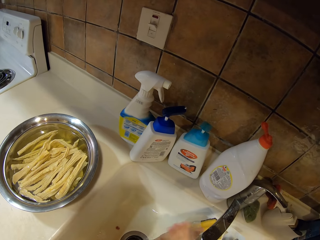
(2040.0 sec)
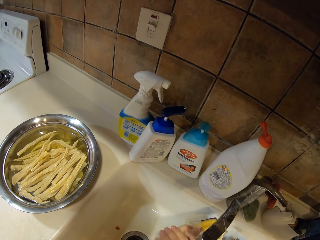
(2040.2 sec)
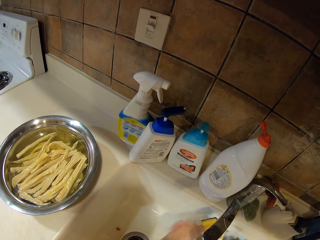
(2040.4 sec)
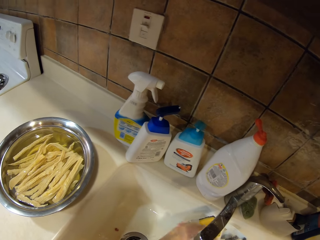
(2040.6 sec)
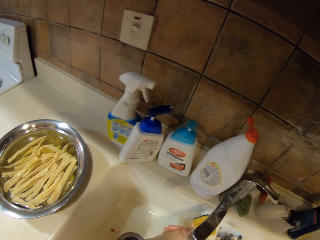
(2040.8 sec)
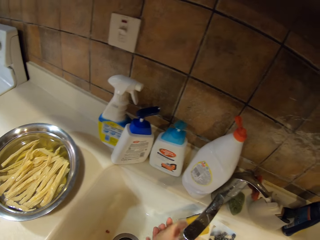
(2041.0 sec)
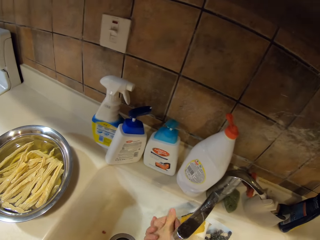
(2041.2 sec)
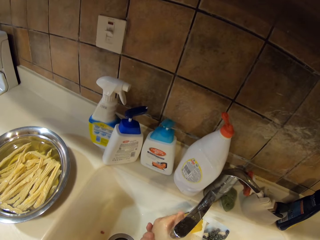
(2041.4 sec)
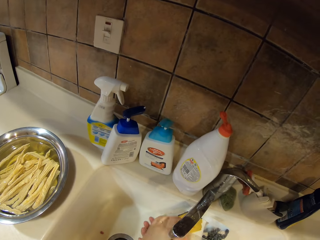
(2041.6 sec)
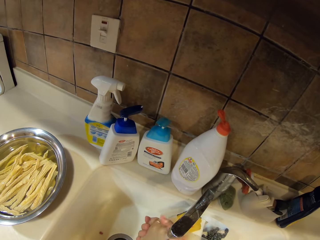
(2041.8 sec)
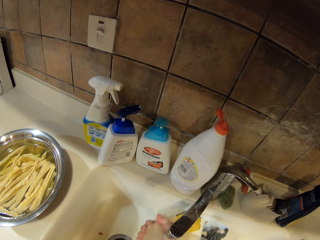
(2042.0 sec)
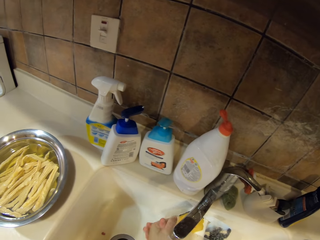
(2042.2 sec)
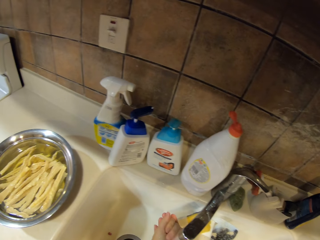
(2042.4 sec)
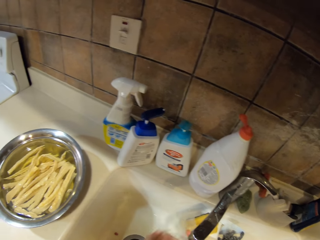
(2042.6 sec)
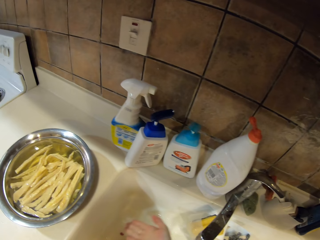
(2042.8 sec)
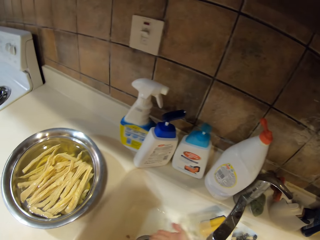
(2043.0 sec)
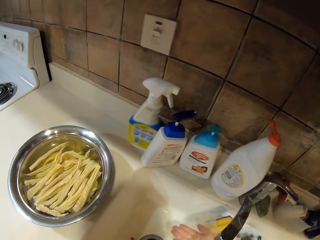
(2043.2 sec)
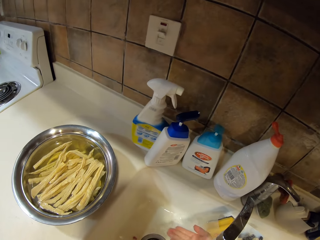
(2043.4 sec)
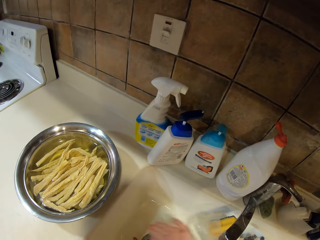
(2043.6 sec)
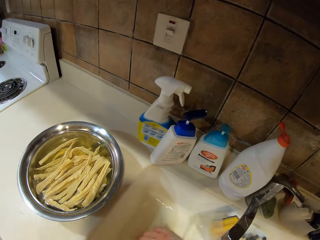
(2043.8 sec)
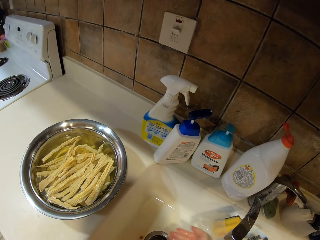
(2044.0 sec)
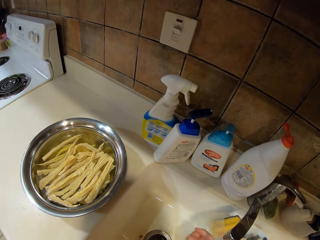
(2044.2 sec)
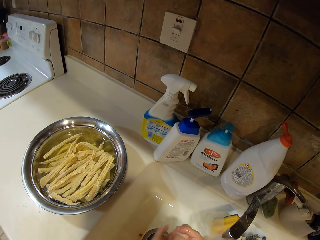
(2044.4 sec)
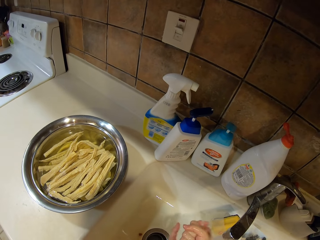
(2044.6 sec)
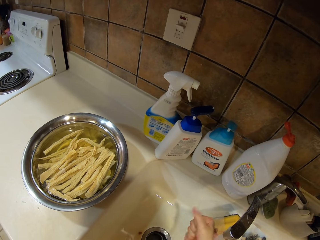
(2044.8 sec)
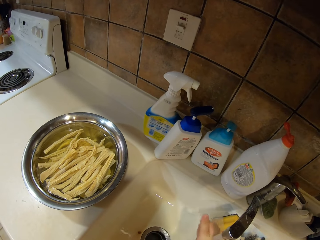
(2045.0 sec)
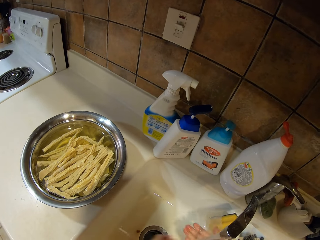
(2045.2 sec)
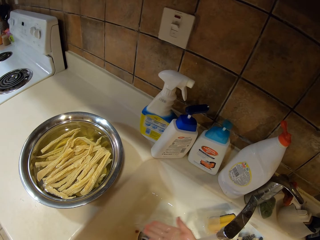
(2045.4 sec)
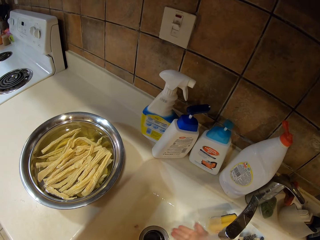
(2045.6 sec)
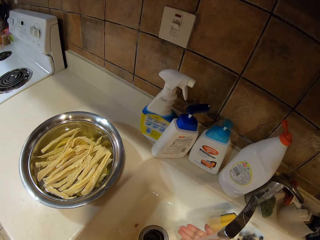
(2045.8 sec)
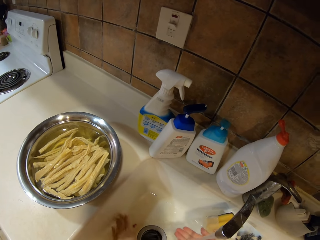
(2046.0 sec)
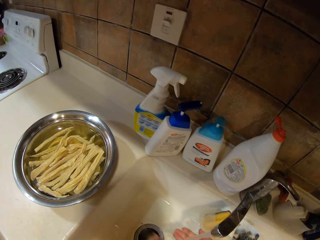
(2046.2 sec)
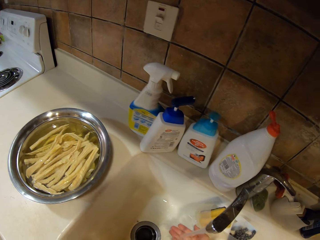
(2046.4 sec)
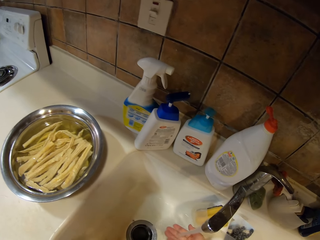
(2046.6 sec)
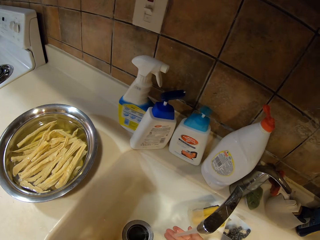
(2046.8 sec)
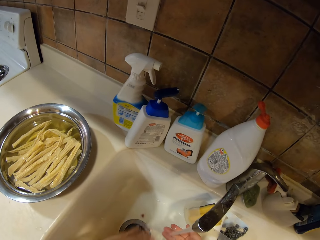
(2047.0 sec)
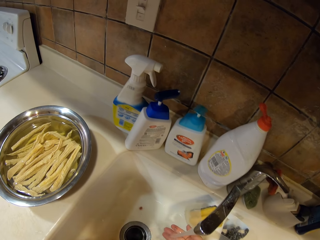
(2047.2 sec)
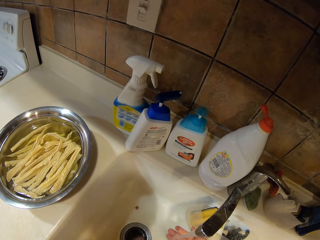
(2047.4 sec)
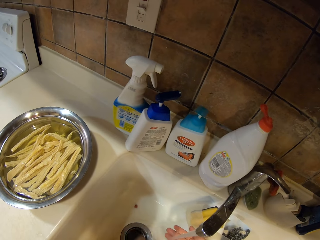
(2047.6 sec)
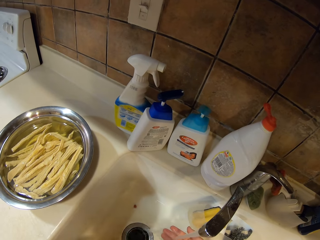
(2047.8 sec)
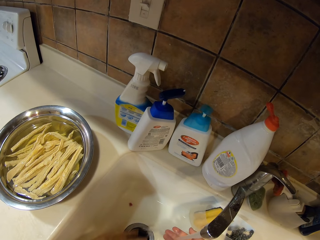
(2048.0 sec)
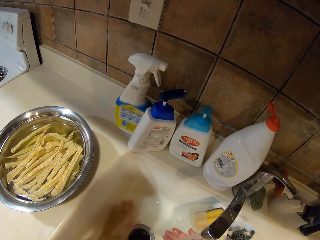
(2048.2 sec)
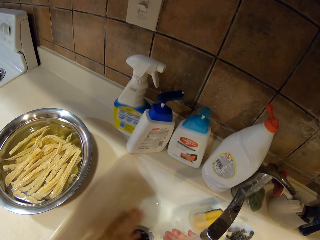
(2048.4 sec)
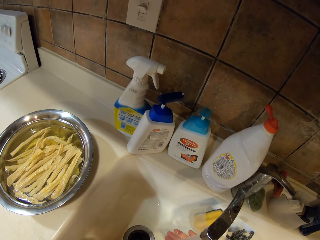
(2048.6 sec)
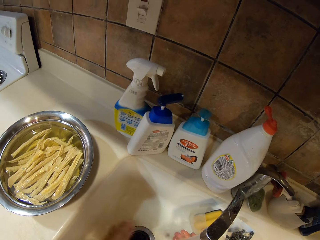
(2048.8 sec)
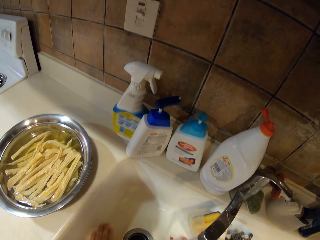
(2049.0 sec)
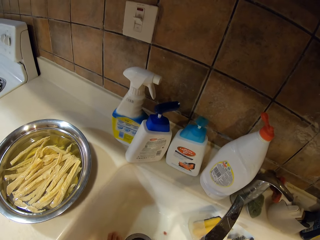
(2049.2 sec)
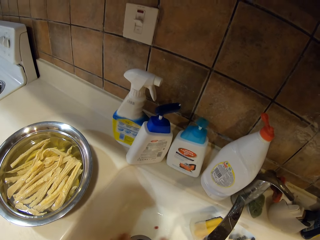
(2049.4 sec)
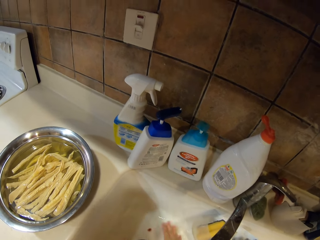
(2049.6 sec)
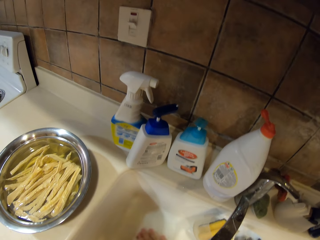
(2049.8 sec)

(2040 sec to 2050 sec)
The camera wearer washes hands. They clean the sink.

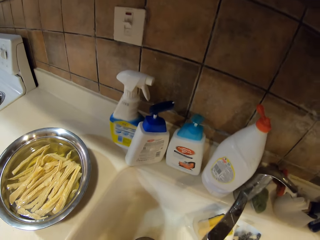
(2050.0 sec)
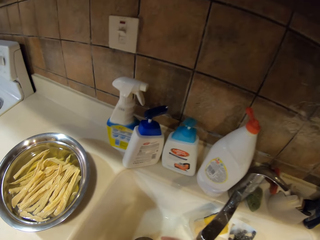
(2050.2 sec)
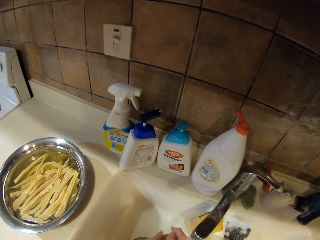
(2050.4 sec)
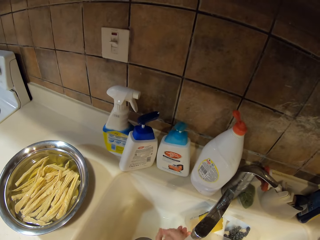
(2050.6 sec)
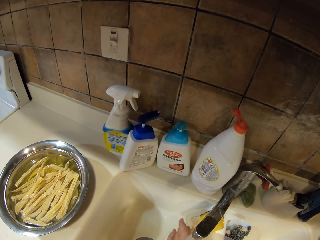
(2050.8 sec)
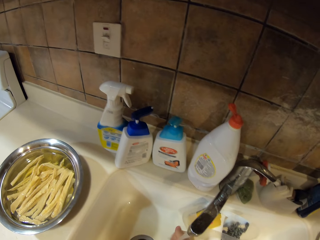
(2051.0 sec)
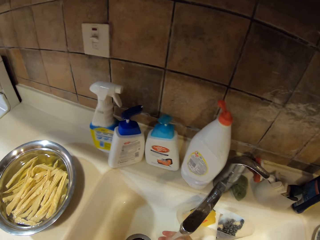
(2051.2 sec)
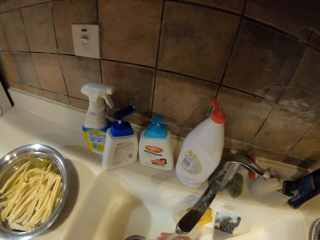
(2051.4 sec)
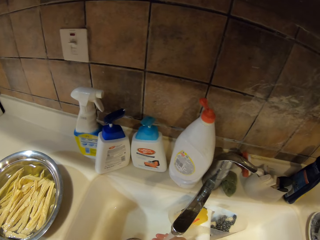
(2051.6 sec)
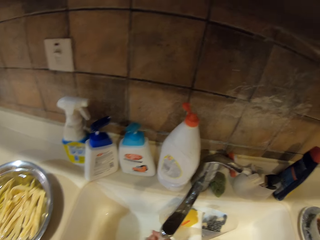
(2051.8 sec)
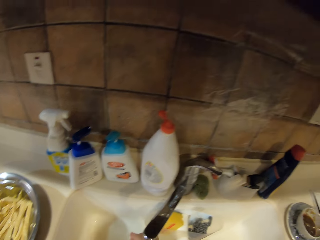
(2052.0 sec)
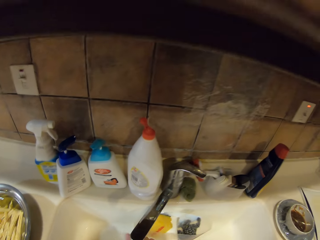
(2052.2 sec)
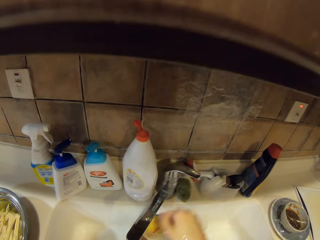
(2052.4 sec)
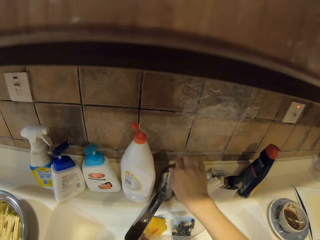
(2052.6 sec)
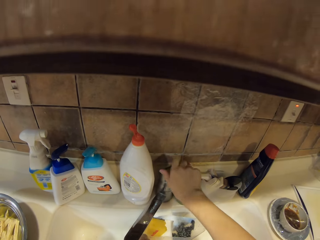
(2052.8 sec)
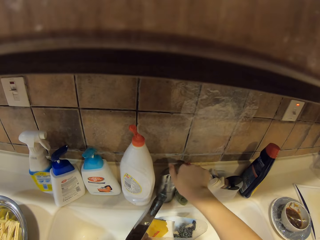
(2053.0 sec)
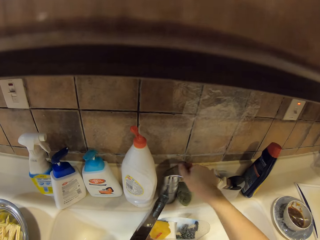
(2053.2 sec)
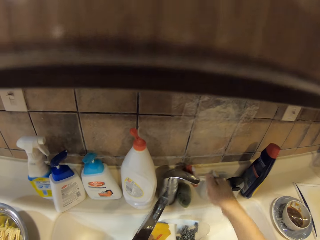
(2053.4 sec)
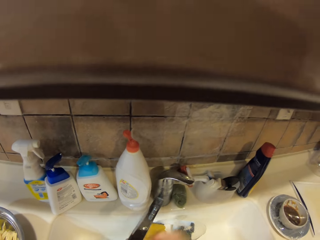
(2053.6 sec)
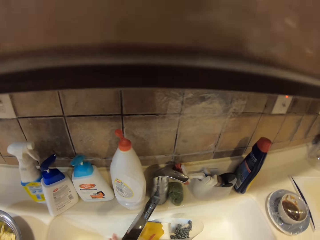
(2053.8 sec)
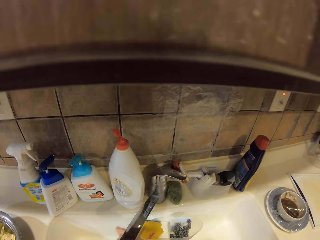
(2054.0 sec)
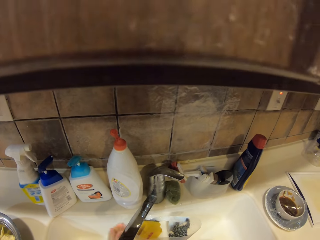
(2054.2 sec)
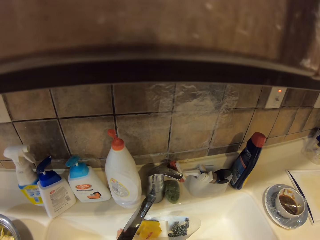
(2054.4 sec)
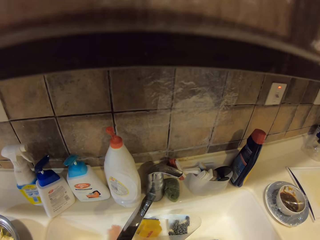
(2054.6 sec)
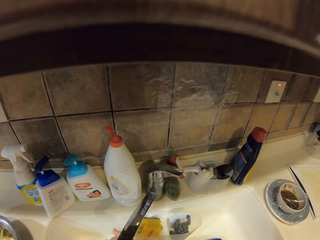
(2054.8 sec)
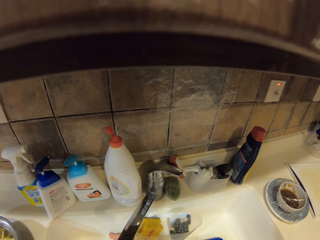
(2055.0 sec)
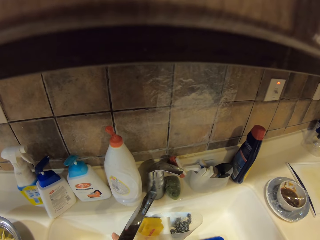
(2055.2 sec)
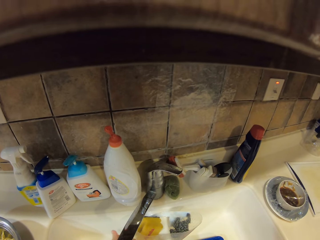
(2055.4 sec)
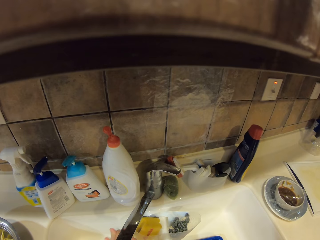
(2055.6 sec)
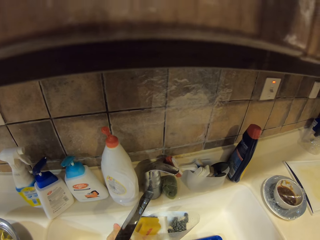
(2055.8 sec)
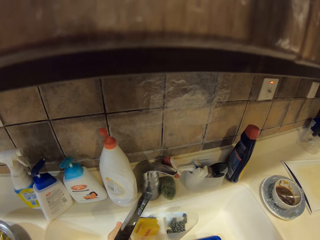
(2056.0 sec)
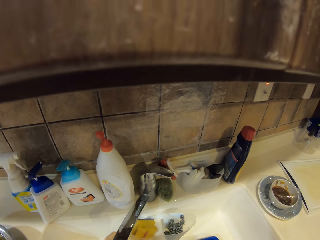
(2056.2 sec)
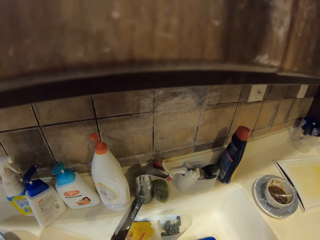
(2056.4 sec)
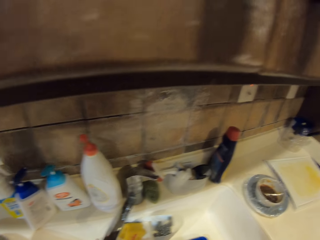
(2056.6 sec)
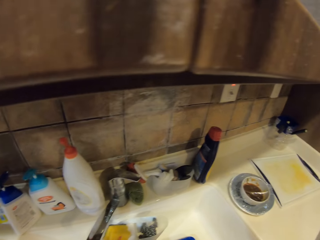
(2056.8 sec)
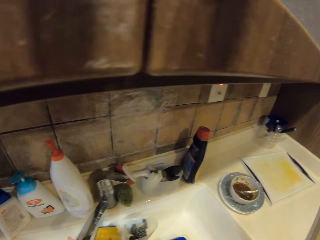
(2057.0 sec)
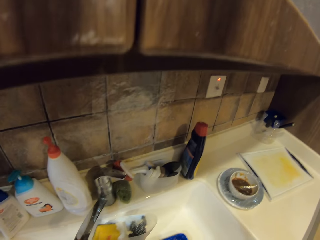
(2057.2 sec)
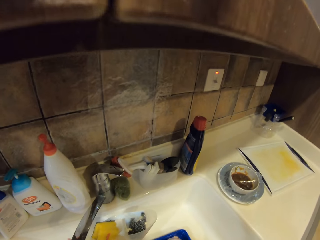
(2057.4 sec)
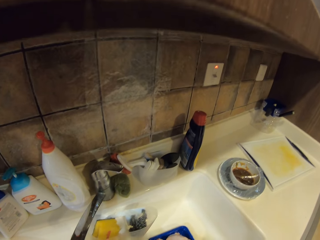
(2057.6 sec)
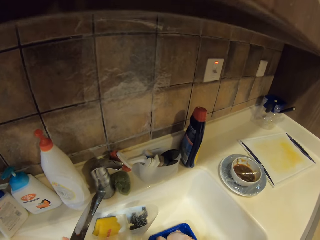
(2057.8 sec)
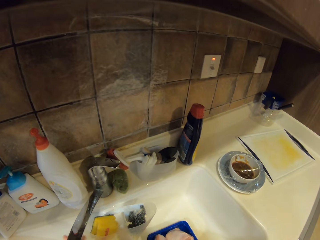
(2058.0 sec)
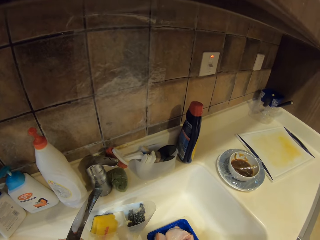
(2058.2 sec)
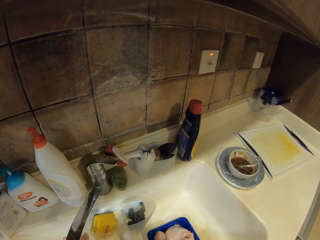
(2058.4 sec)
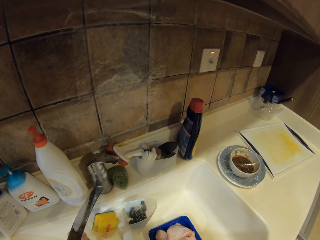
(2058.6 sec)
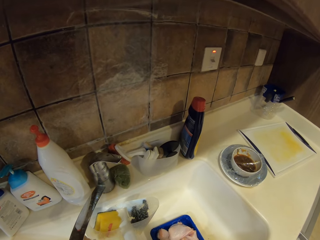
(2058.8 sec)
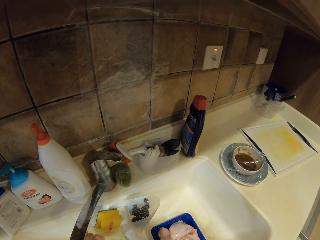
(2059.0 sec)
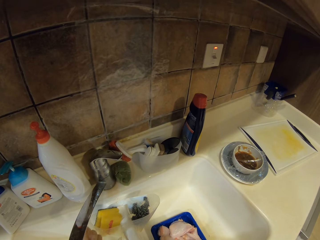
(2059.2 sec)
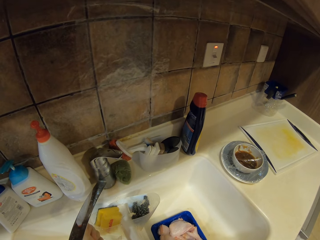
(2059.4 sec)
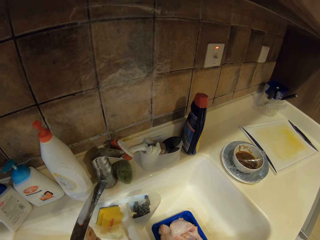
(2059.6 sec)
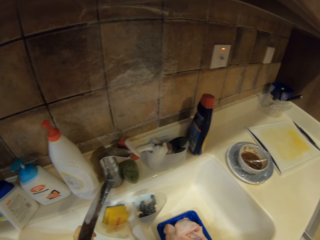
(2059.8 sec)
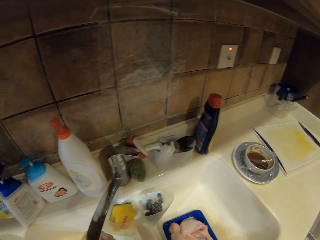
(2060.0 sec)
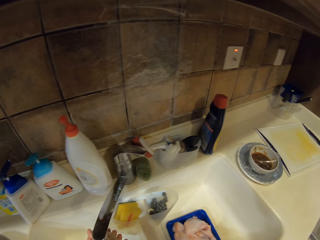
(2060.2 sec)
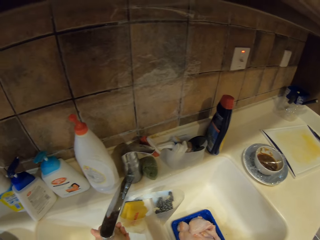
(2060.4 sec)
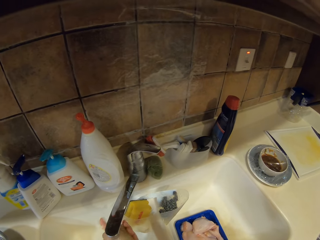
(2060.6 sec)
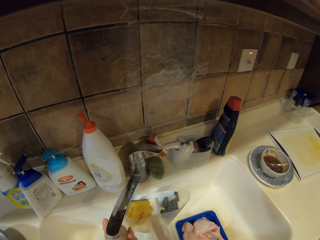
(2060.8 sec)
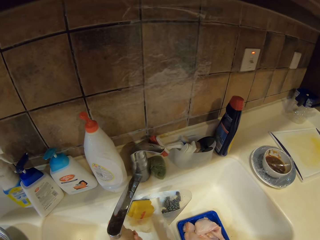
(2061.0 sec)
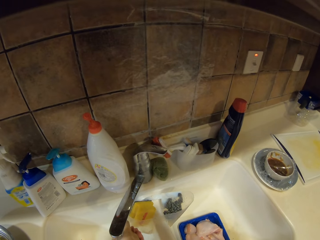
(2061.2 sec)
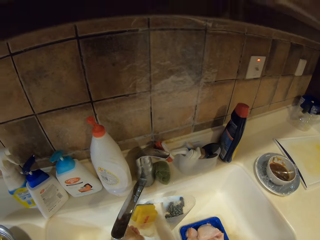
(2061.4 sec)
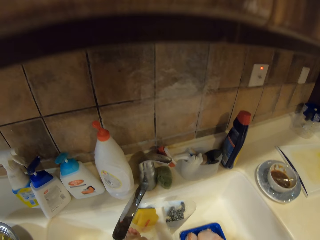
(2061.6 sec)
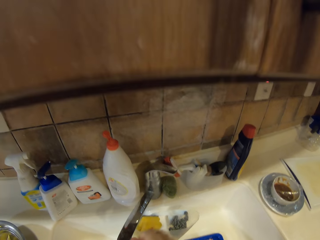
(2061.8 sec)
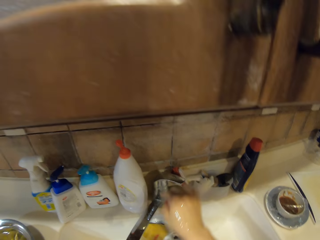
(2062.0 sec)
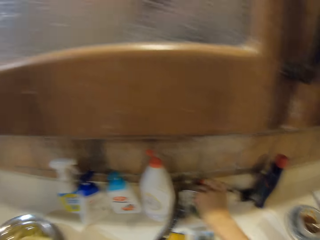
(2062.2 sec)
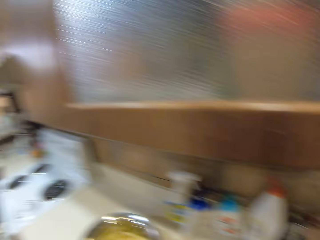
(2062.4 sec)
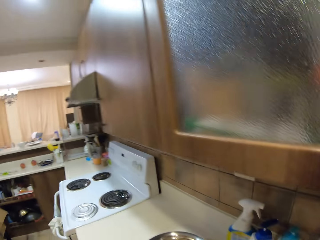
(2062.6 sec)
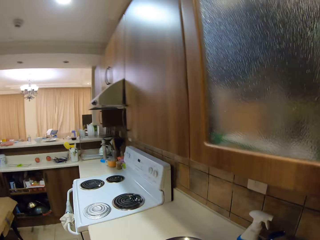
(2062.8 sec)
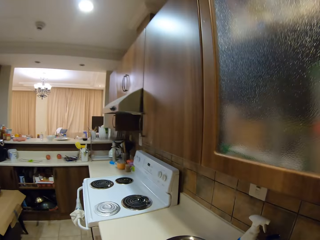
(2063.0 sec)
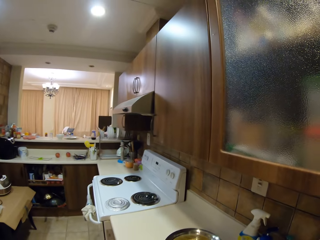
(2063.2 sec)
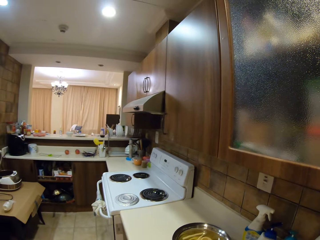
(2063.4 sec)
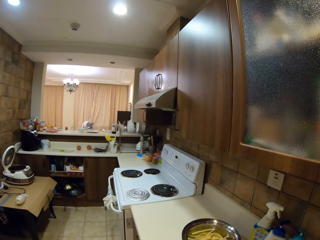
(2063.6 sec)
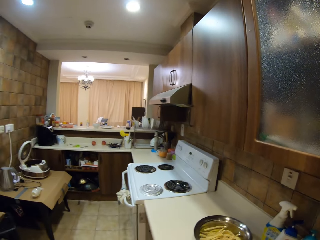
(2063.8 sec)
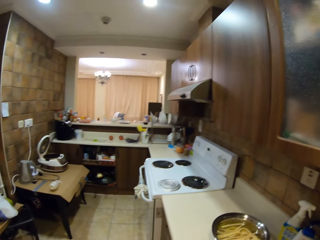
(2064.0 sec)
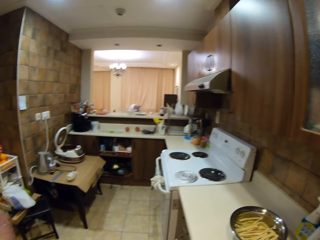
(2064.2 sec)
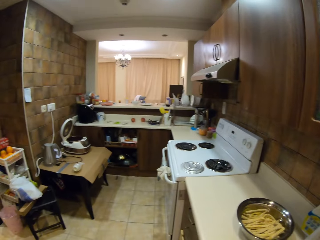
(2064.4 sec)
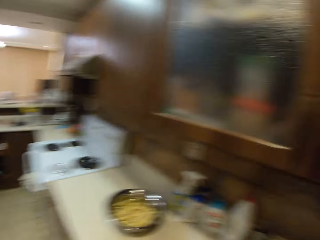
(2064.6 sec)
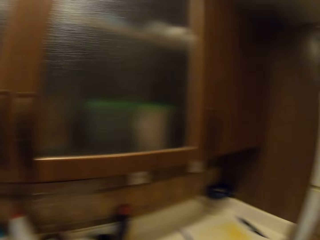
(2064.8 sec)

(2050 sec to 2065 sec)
The camera wearer cleans the faucet. They wash hands. They look at the chicken pieces. They wash hands. They close the faucet. They look around and move around.
